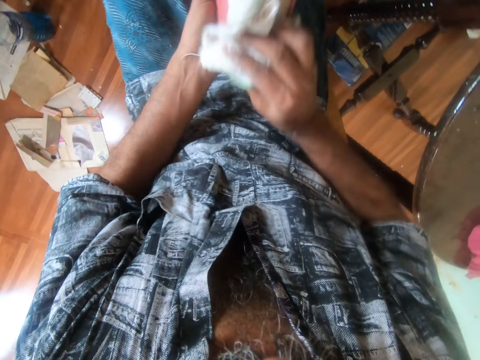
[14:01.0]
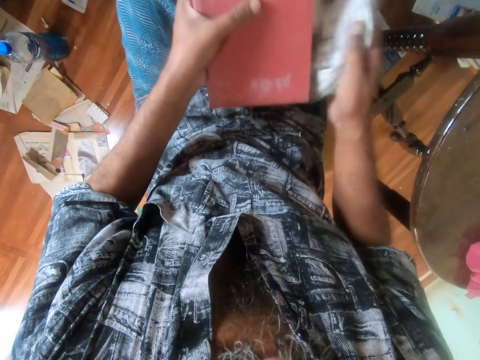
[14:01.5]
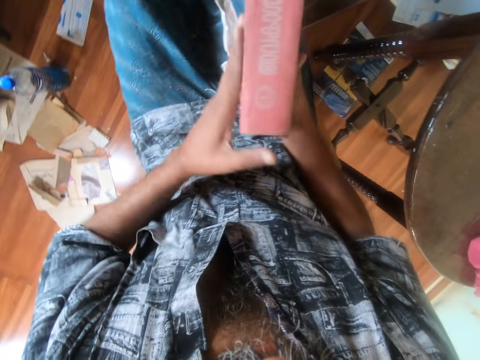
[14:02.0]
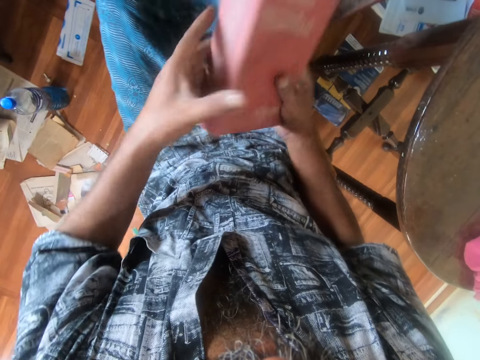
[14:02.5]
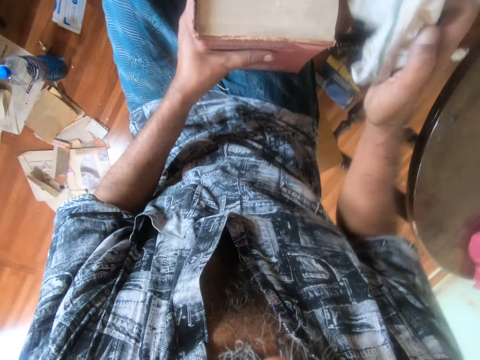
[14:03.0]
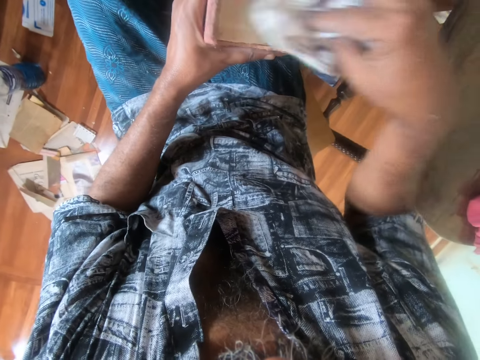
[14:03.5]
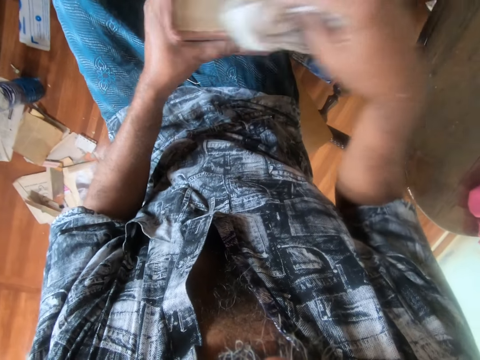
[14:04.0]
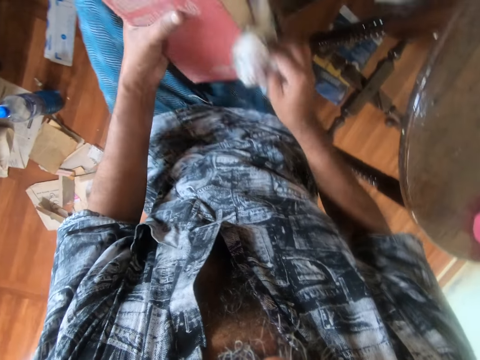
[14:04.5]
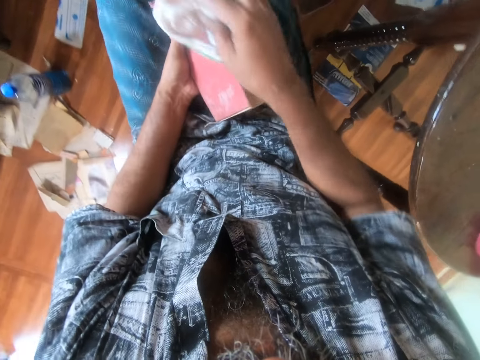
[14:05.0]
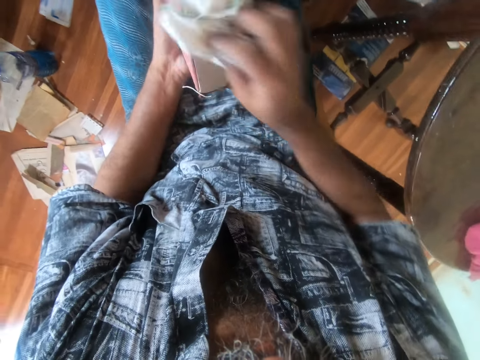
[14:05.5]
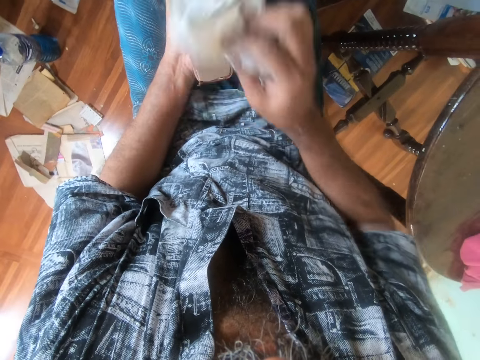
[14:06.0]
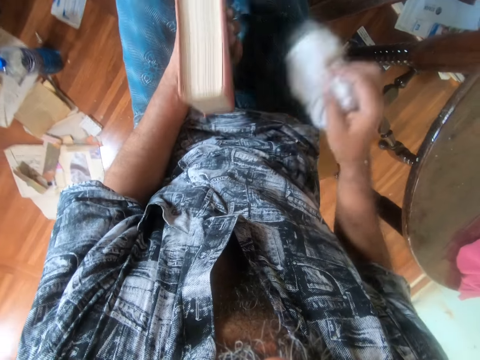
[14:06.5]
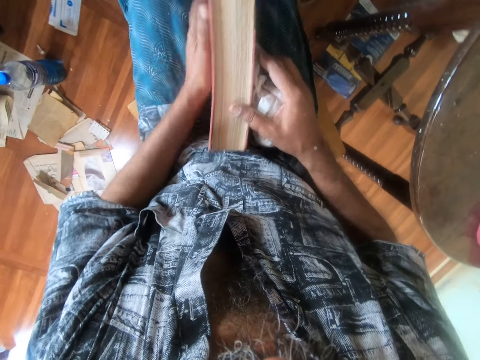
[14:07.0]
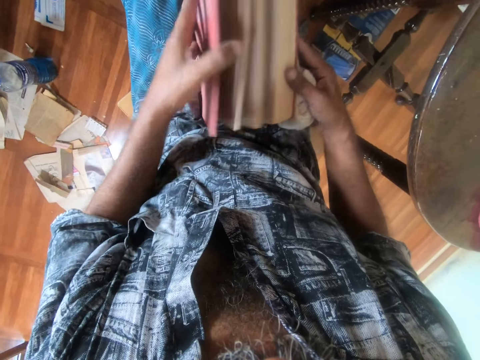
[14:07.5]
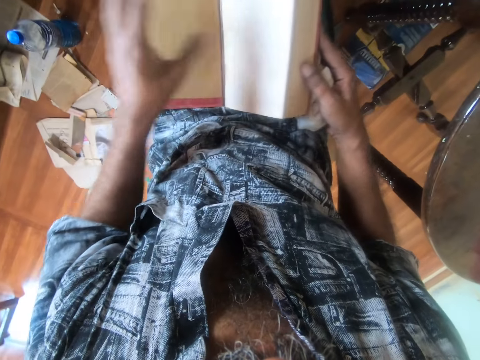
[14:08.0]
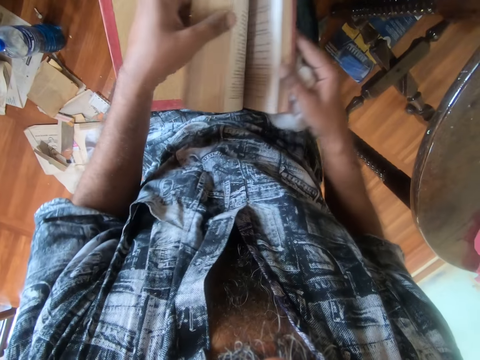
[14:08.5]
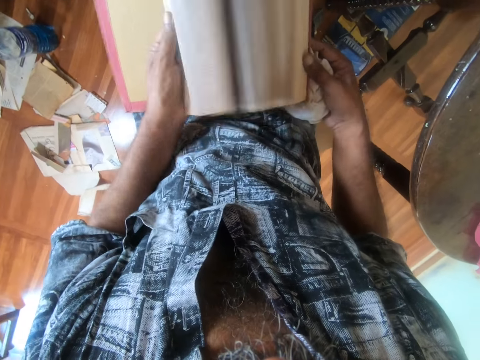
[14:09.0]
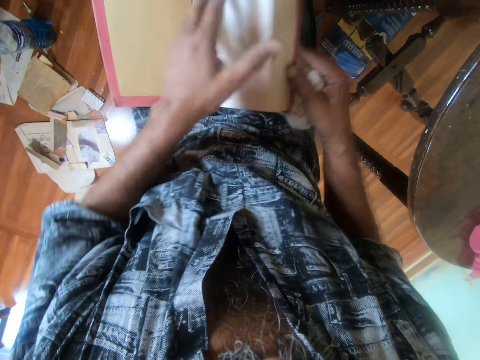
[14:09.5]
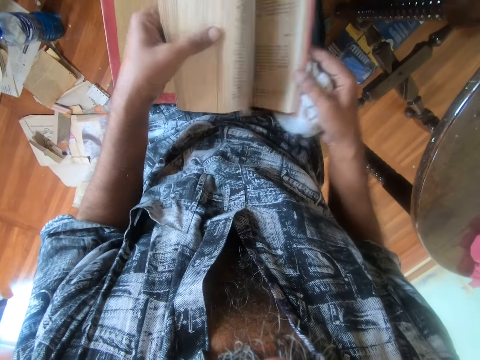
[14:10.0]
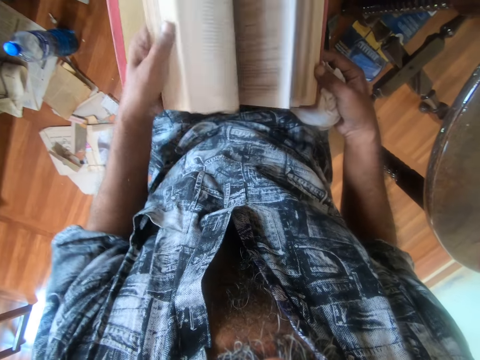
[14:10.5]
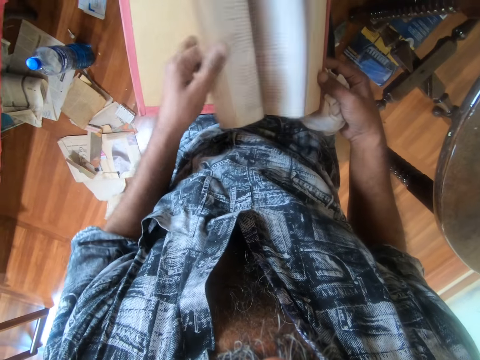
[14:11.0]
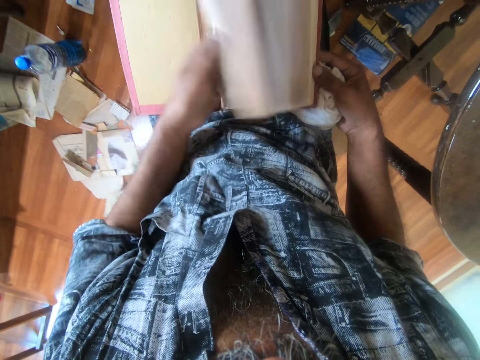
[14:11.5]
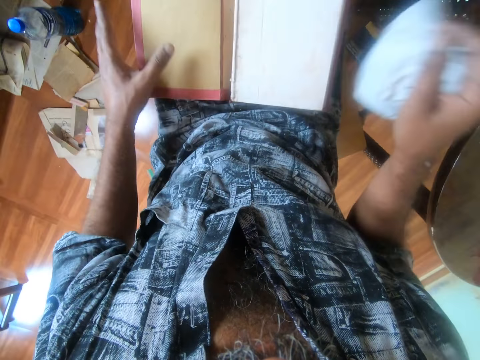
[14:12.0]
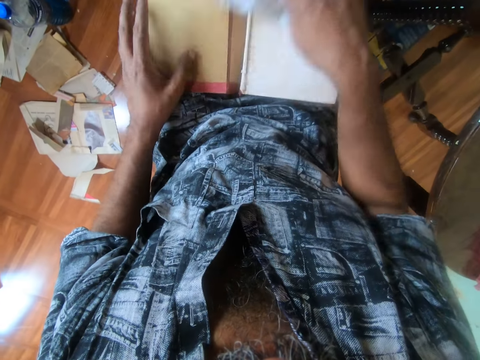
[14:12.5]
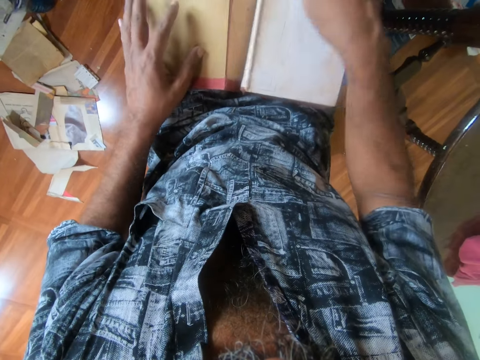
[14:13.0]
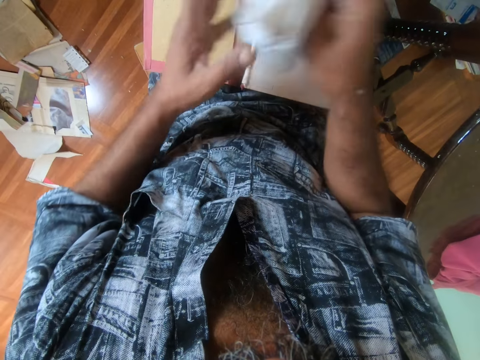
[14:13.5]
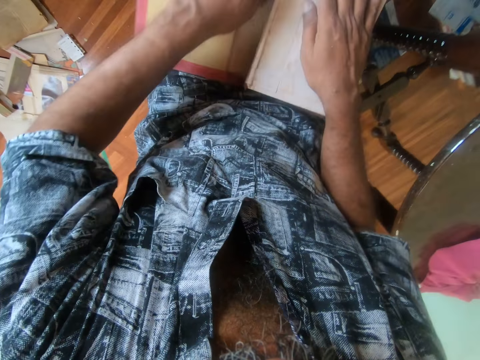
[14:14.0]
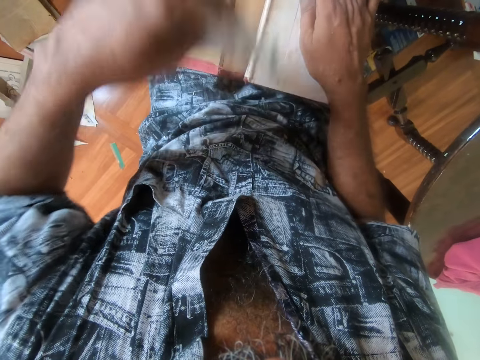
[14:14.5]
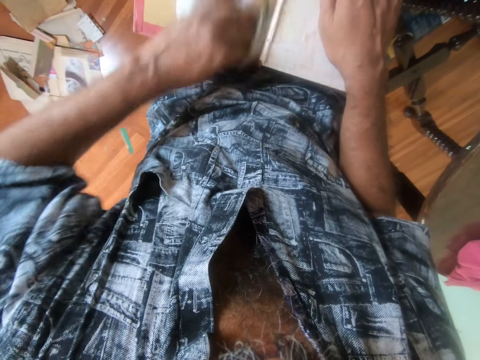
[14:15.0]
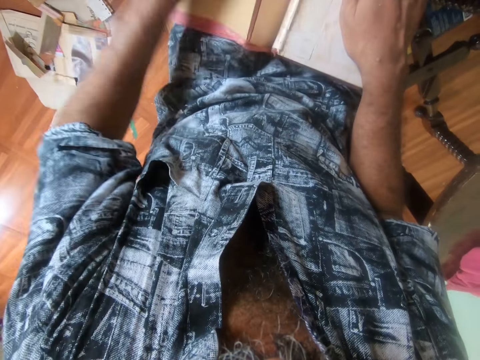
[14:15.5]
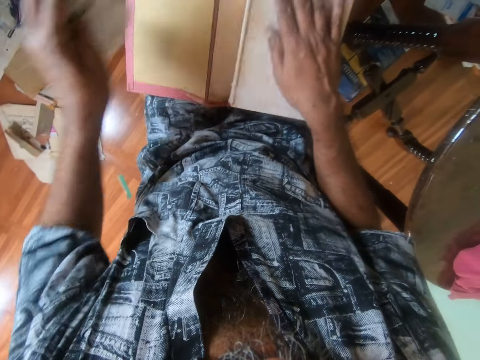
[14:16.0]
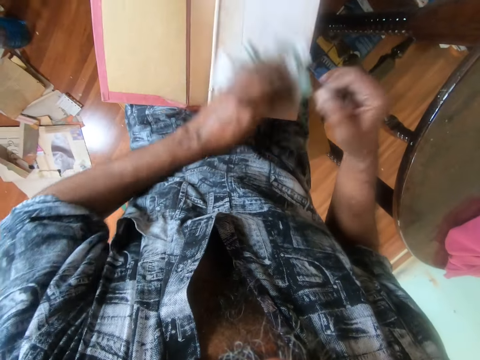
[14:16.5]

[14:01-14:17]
The camera wearer adjusts a book on his hands. He wipes the book with a piece of cloth. He turns the pages of the book. He wipes the book with the piece of cloth. He switches the piece of cloth to the other hand. He wipes the book with the piece of cloth.

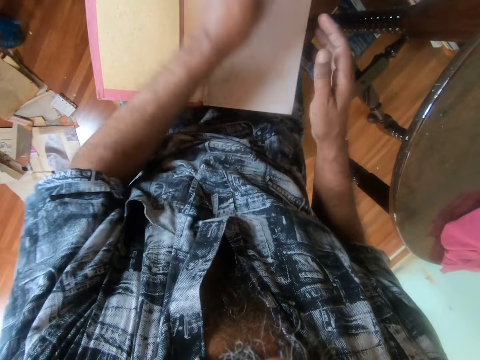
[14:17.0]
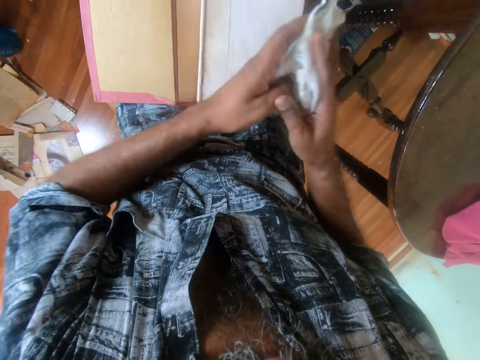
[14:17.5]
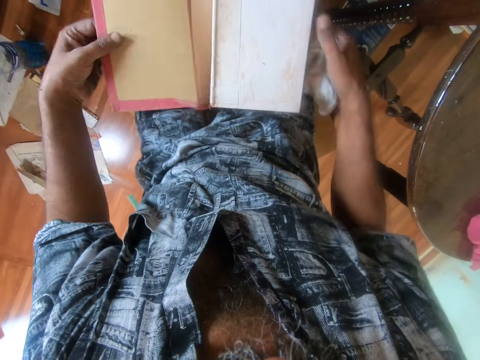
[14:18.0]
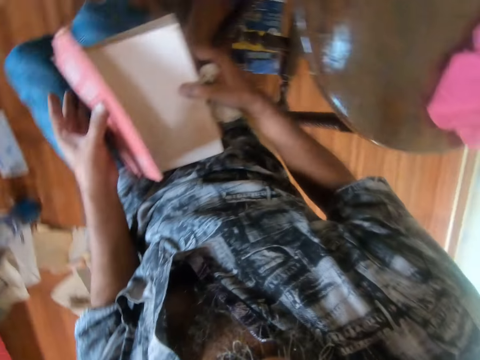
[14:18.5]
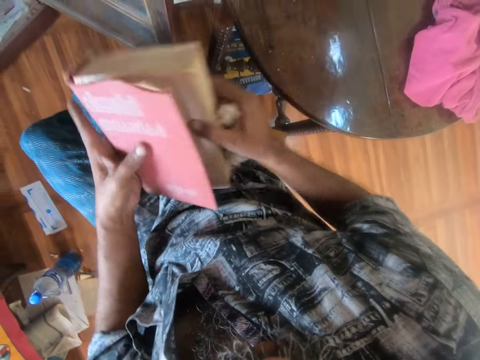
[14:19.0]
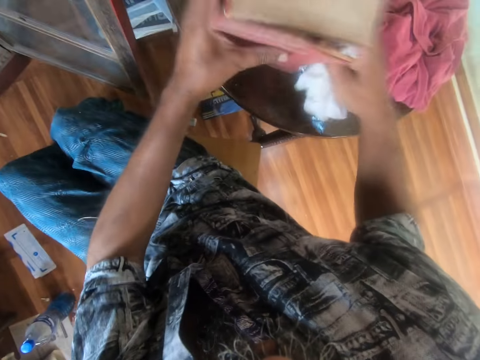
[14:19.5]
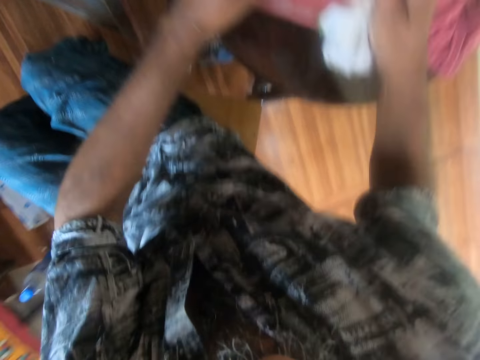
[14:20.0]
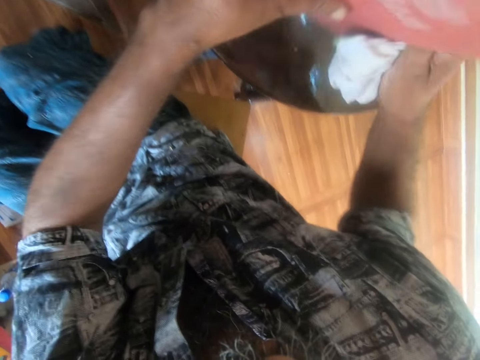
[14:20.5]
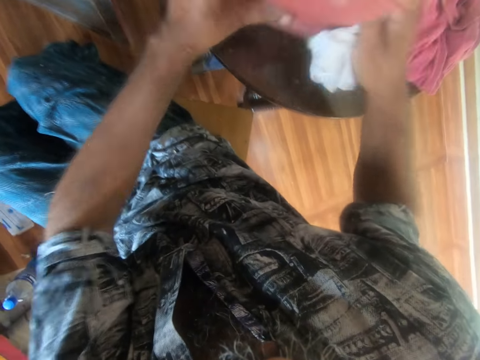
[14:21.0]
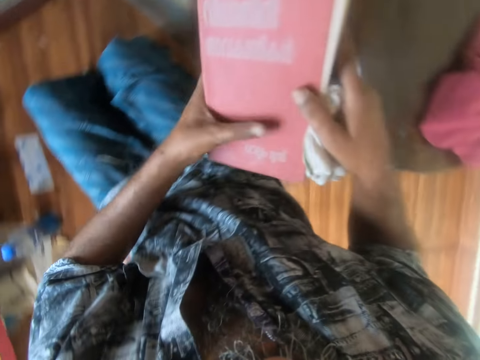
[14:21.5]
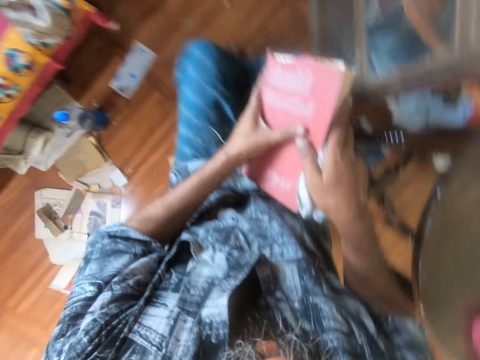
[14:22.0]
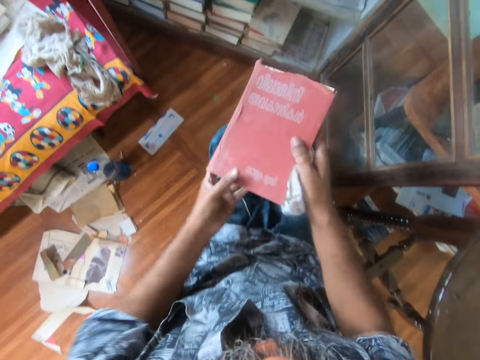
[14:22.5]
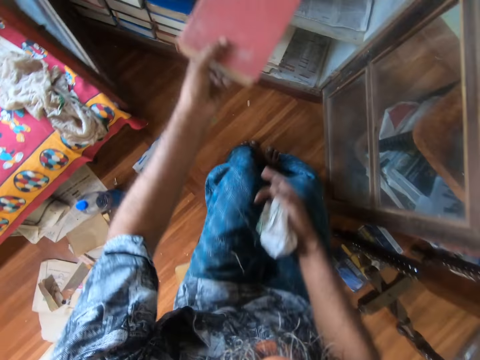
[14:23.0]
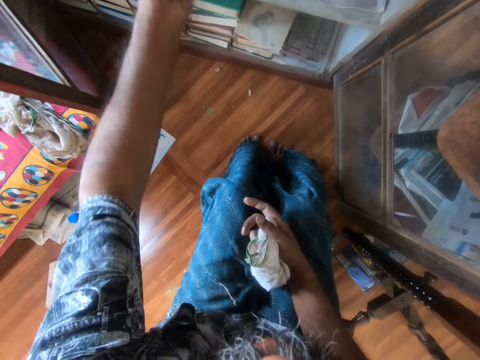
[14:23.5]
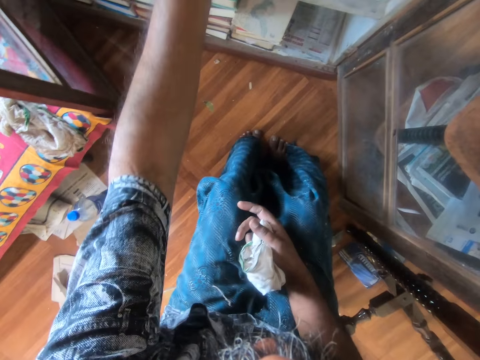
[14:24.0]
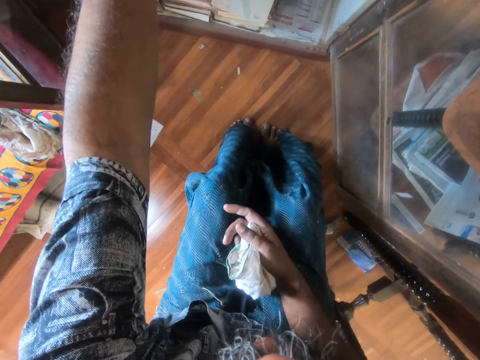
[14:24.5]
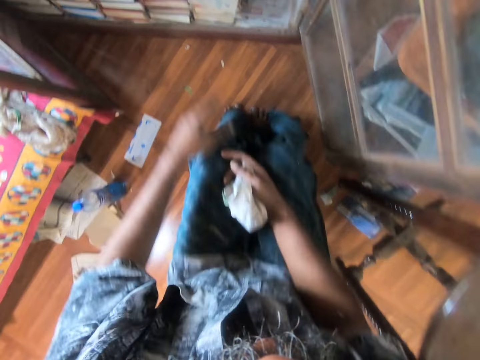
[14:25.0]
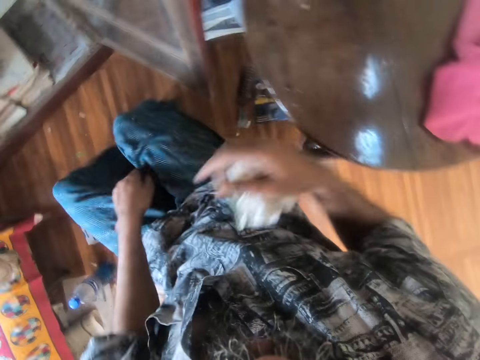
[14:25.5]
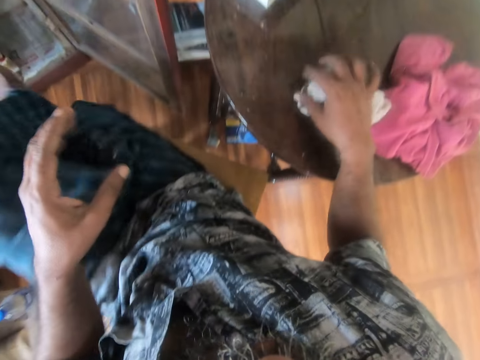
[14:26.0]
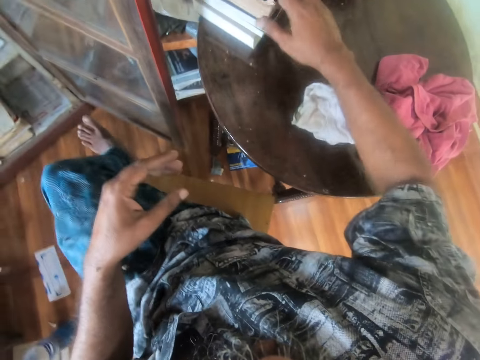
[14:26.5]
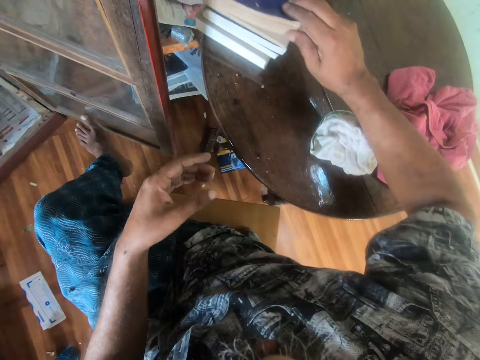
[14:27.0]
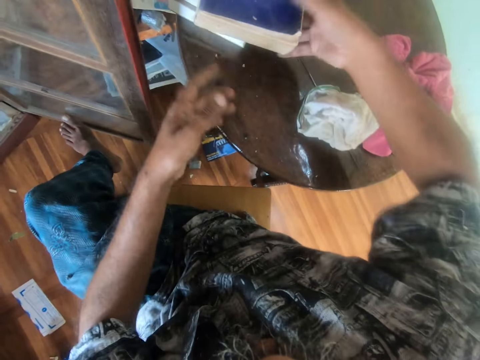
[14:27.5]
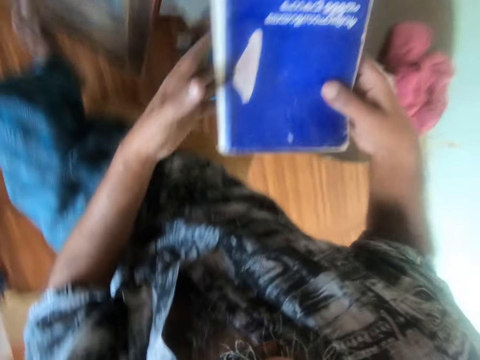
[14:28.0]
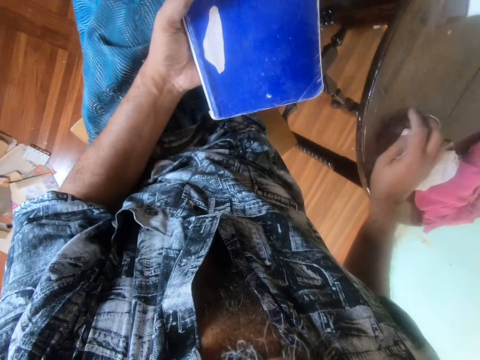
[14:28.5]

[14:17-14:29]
The camera wearer switches a piece of cloth to the other hand. They pick up a book. They hit the book on the table. They adjust the book on the table. They put the book on a shelf. They put down the piece of cloth. They move the book from the shelf.
